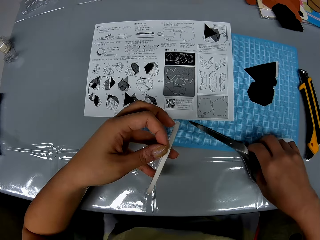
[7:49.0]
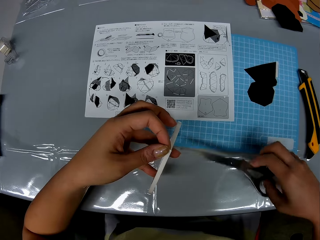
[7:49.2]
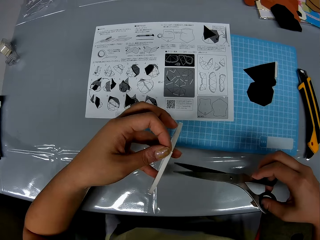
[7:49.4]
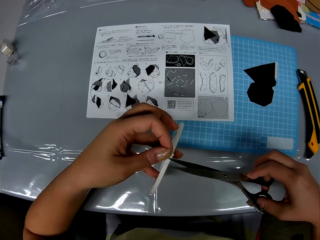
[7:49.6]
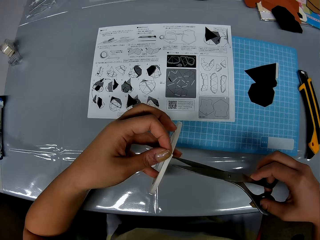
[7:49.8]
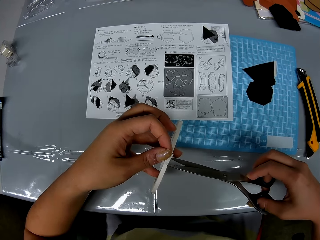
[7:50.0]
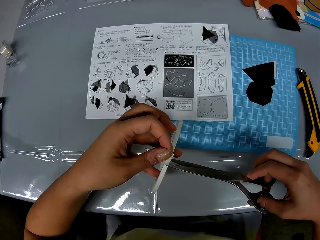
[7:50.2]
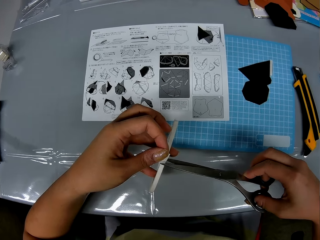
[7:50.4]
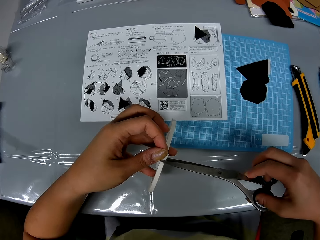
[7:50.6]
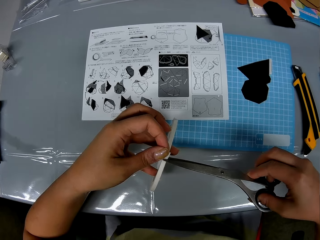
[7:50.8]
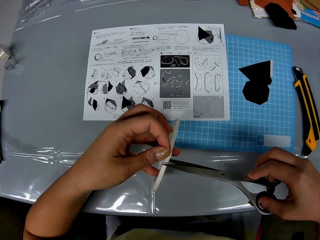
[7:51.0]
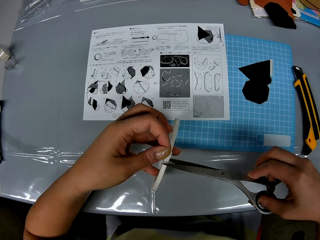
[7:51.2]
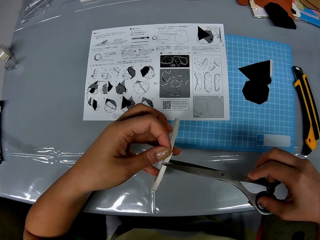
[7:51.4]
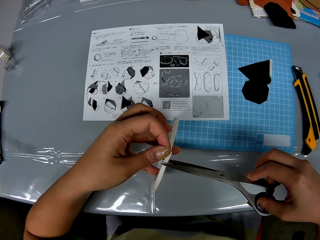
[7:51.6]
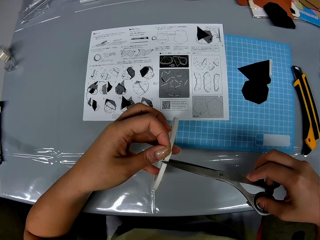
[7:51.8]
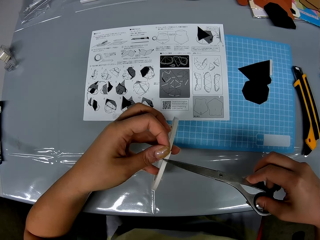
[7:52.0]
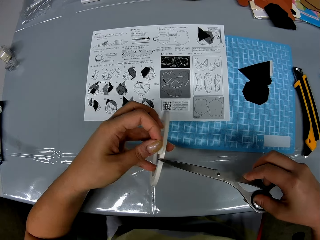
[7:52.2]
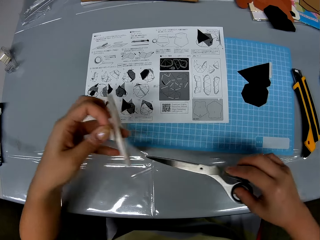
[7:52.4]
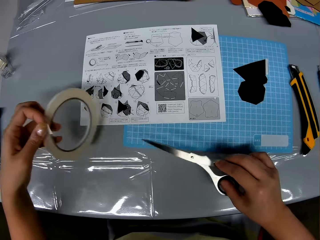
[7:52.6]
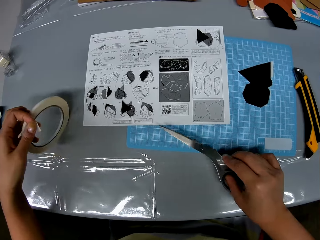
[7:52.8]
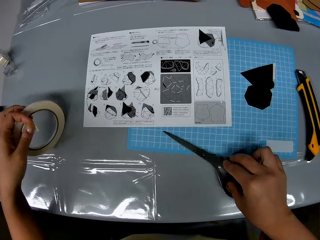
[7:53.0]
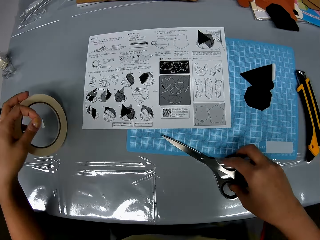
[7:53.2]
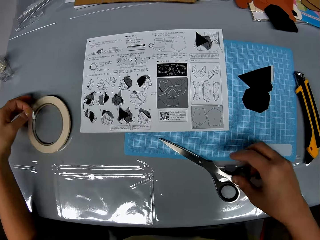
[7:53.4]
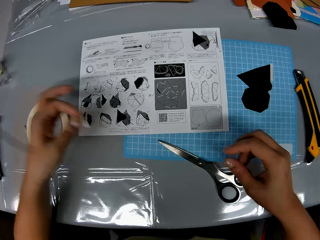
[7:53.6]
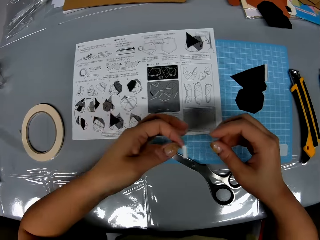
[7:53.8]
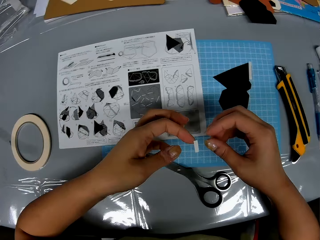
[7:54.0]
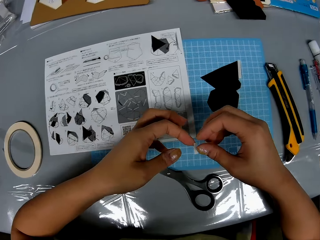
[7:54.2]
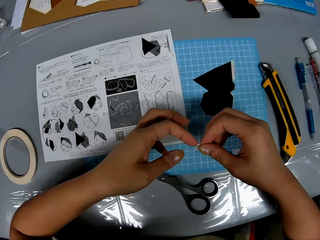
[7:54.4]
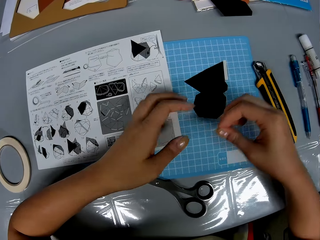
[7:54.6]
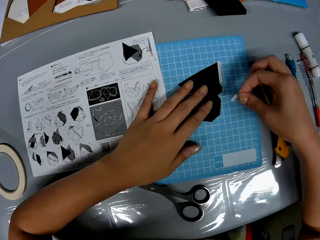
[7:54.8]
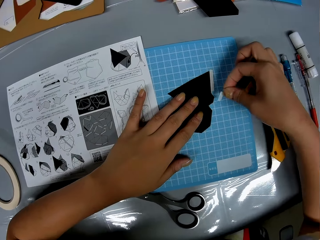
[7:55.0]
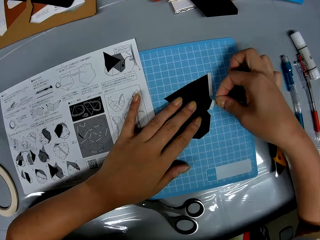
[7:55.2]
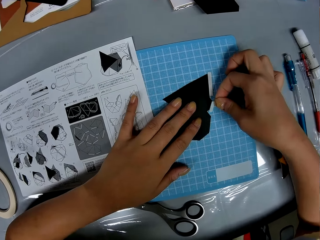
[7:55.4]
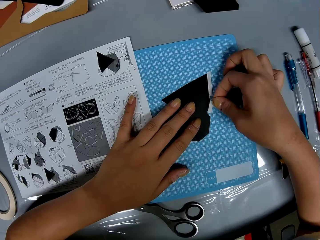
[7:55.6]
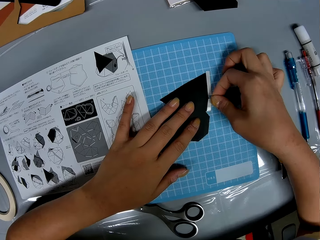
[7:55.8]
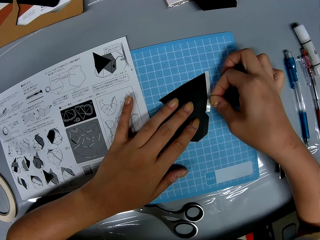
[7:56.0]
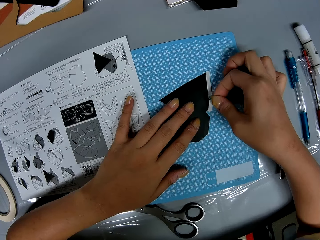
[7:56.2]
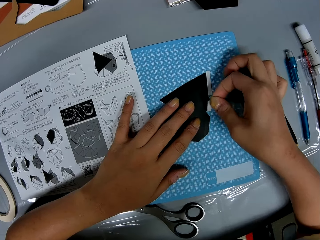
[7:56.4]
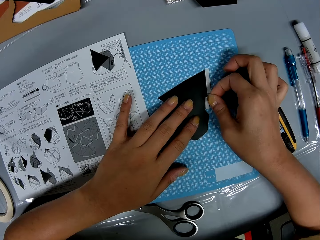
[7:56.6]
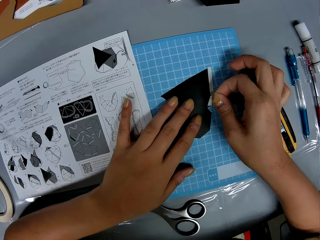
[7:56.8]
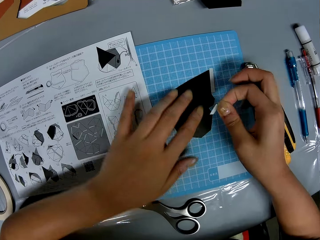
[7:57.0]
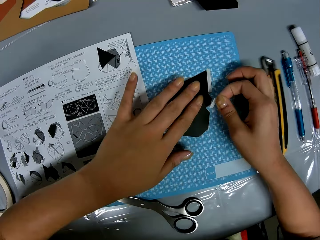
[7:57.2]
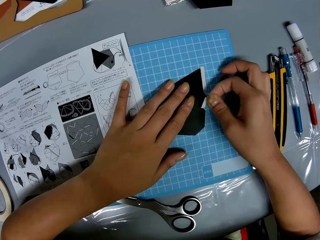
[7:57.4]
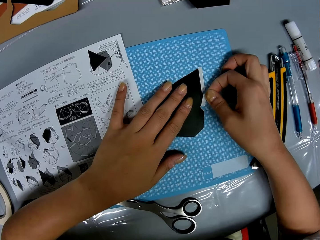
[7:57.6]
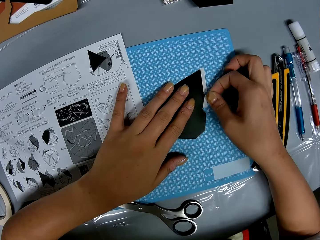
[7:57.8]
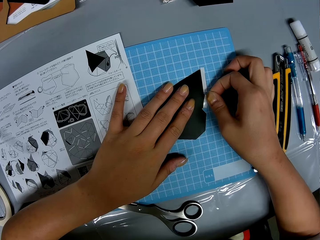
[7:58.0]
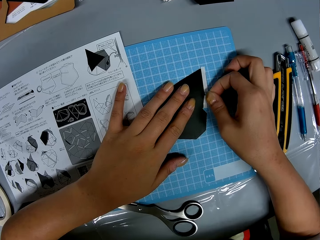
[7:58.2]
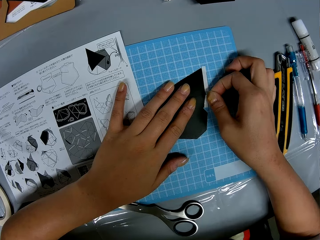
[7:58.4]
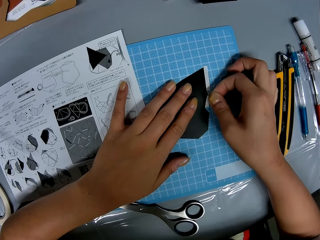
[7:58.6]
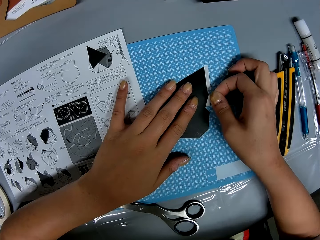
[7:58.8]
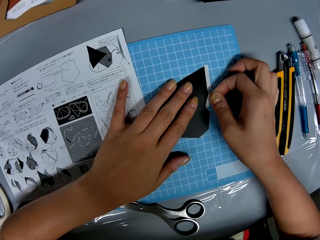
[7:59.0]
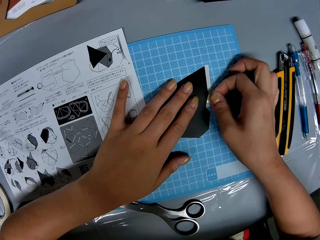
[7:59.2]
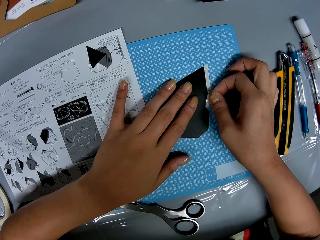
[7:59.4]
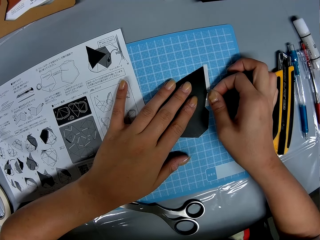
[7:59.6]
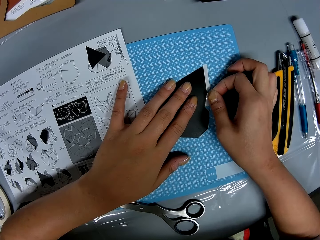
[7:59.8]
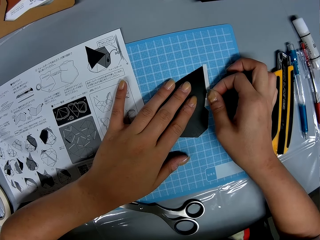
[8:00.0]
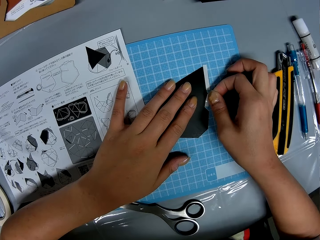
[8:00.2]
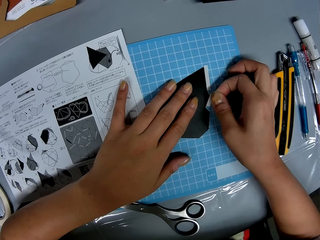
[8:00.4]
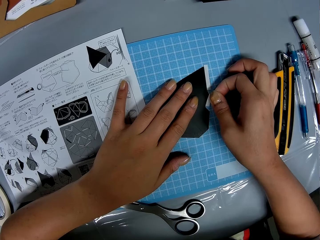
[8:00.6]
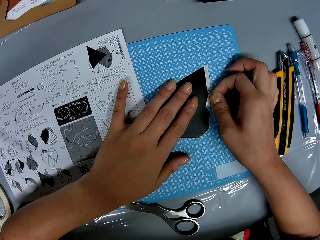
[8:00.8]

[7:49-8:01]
The camera wearer picks up the scissors on the table with her right hand. She cuts the adhesive tape or masking tape with the scissors. She drops the scissors on the table with her right hand. She drops the adhesive tape roll on the table with her left hand. She puts the piece of adhesive tape on the black shape piece or paper cutting with her hands.

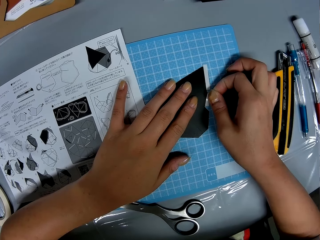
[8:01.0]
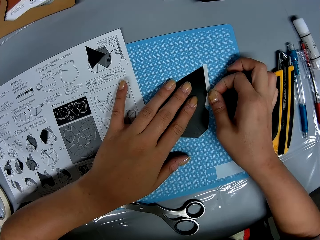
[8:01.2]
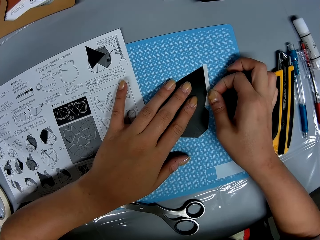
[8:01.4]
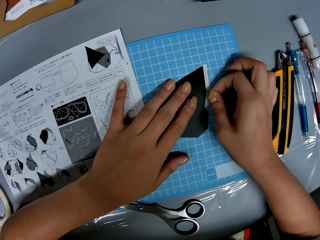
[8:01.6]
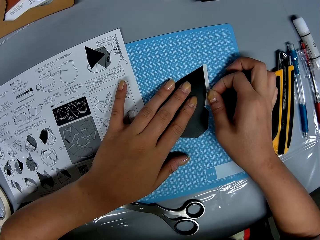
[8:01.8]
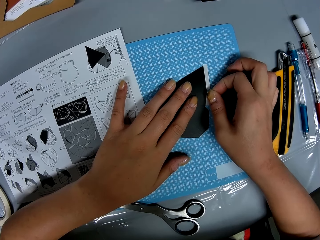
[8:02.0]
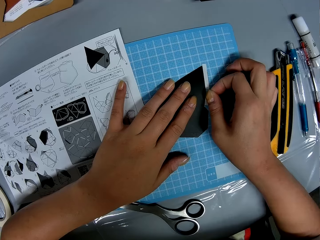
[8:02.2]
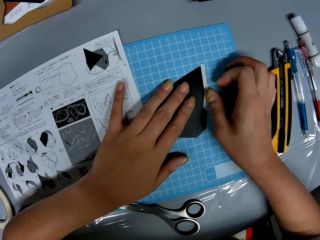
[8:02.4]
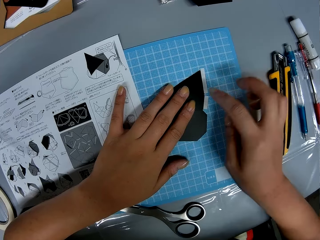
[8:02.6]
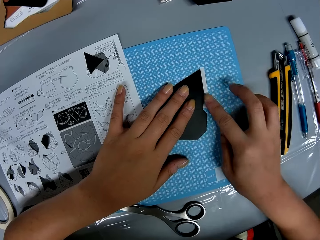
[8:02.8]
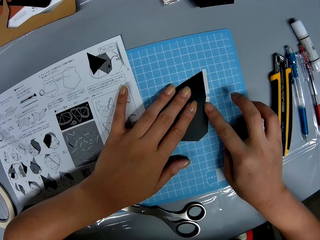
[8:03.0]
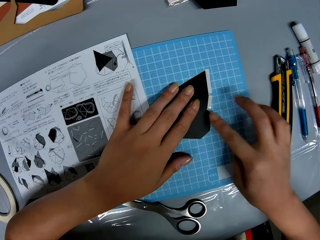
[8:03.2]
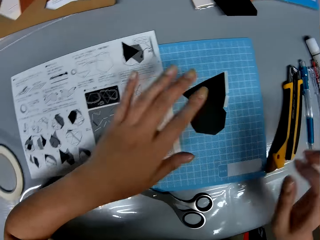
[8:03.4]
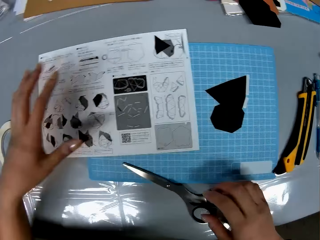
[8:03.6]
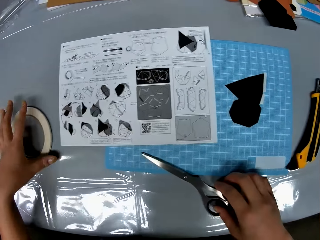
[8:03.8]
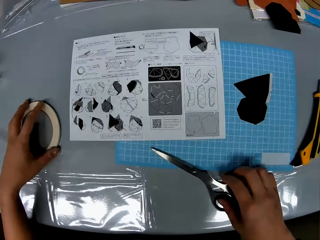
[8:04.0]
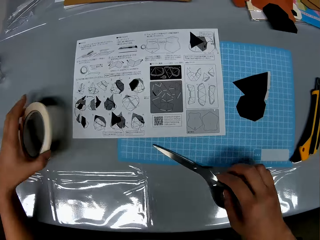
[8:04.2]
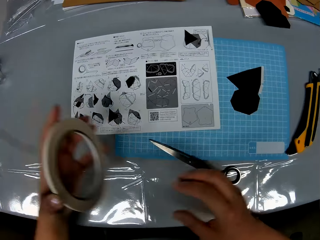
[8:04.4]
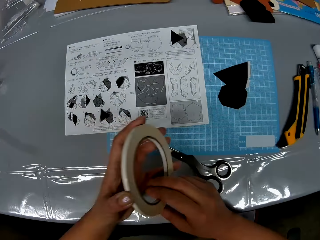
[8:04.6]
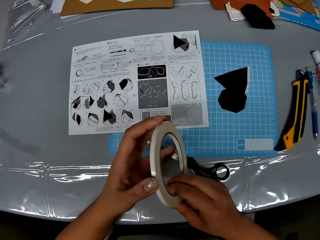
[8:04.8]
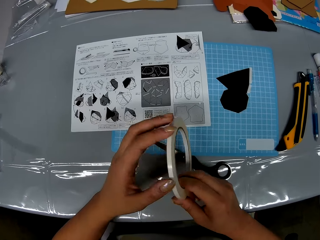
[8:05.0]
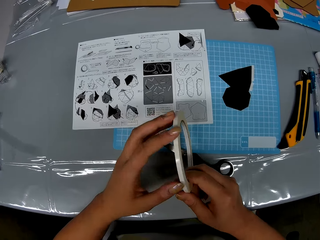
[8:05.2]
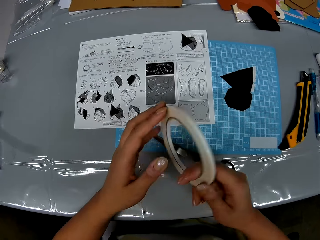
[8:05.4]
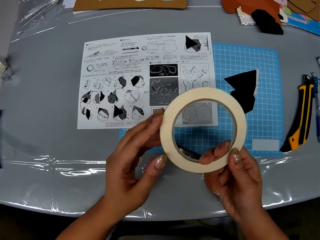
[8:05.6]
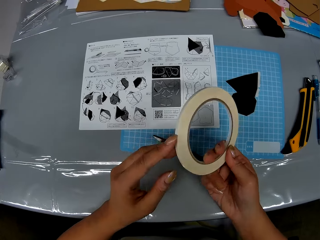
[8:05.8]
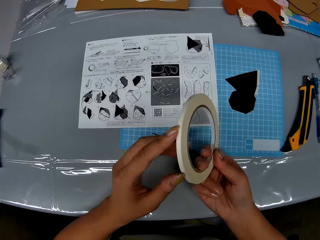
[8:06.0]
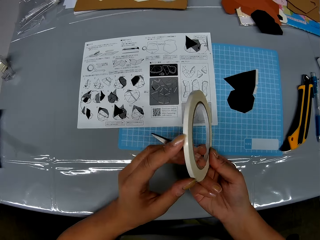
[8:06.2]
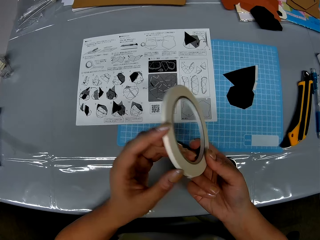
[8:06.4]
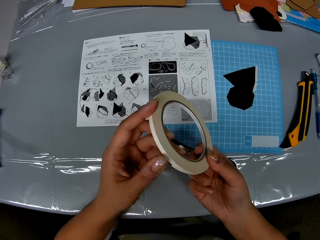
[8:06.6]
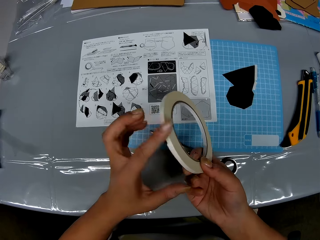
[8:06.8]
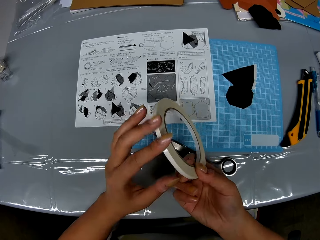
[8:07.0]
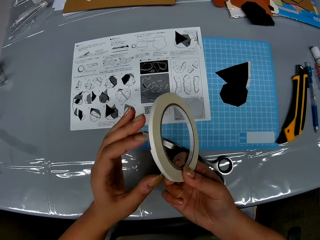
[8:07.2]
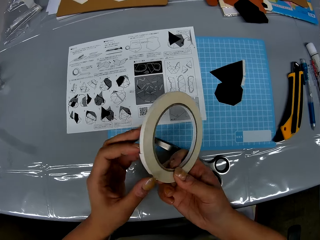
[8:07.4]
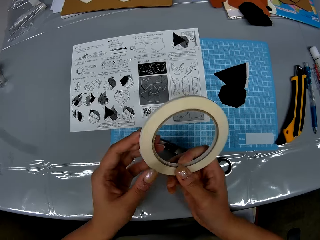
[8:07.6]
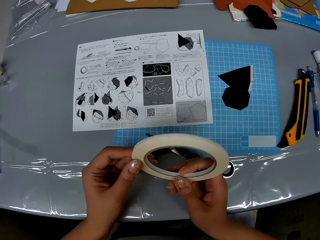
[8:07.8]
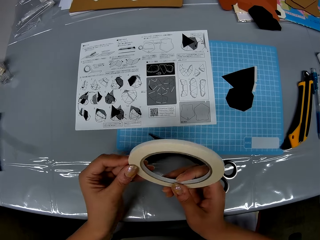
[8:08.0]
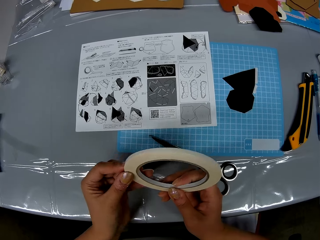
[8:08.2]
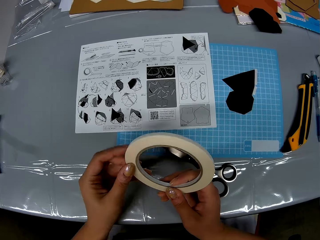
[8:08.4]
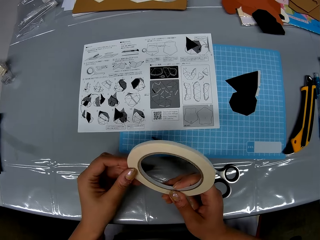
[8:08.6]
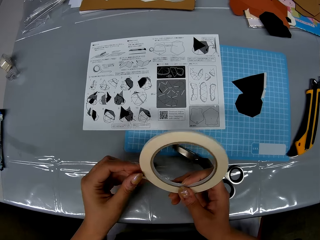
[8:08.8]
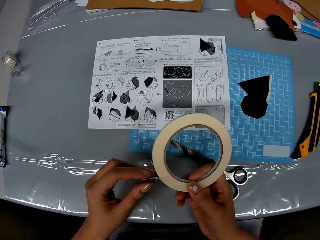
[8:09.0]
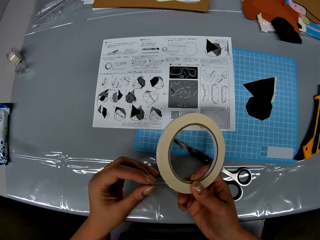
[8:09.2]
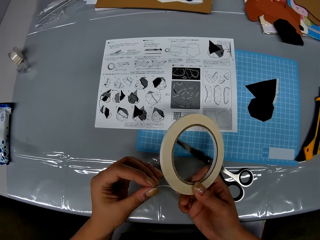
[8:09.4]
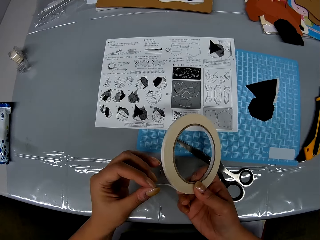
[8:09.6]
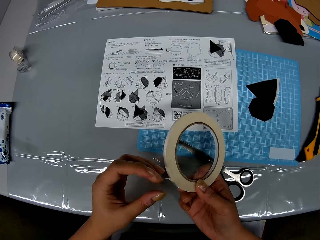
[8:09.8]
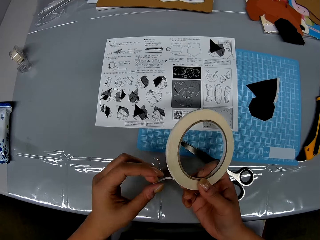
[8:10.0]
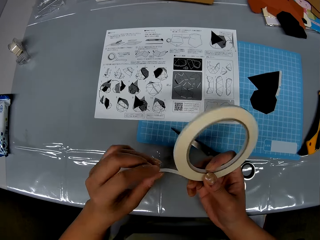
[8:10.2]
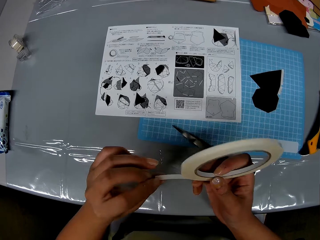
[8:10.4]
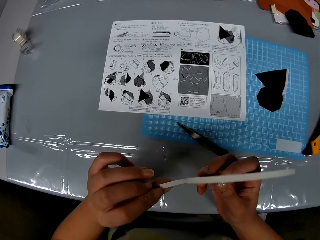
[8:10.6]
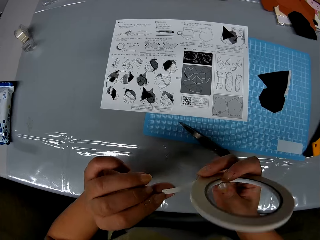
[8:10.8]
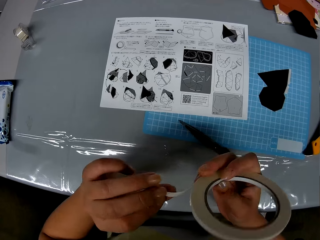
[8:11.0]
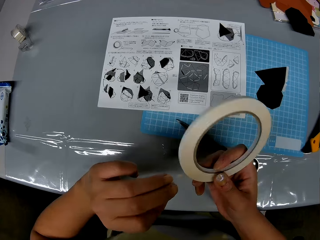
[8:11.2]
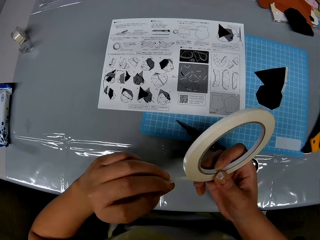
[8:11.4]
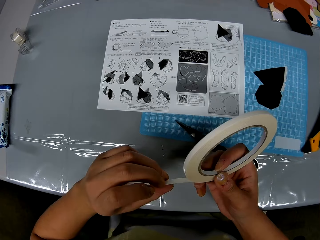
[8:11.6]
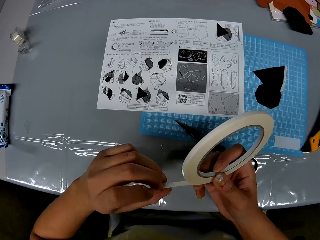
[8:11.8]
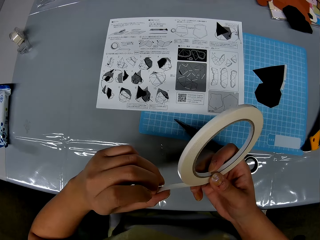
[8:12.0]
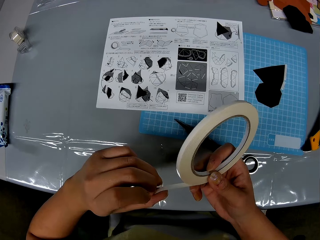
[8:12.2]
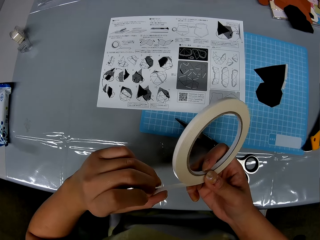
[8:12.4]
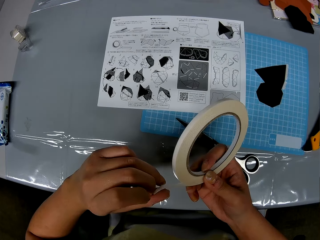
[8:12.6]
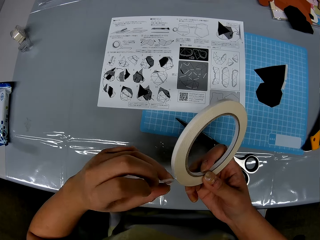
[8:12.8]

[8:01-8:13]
The camera wearer pulls her hand off the masking tape. She holds the scissors. She picks up the adhesive tape roll on the table with her left hand. She unrolls the adhesive tape with her hands. She holds the masking tape with both hands. She peels the masking tape off the roll.
